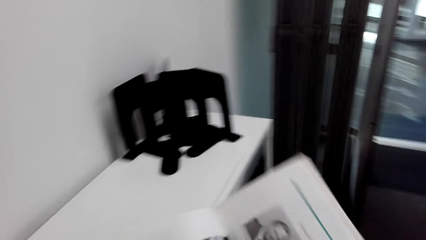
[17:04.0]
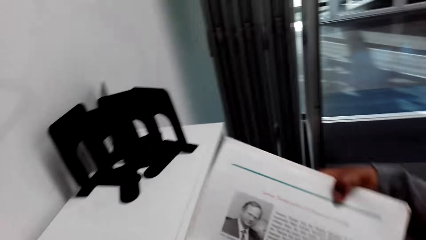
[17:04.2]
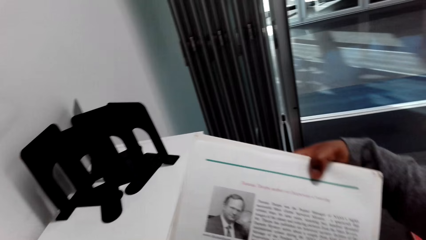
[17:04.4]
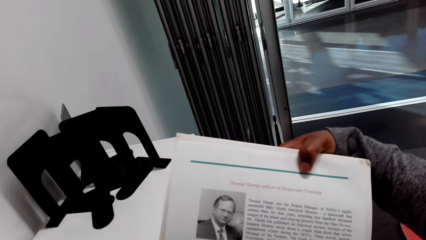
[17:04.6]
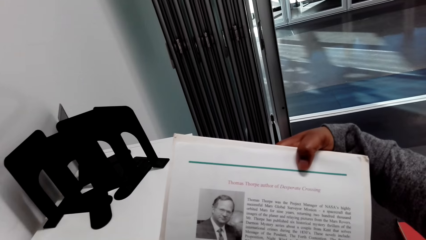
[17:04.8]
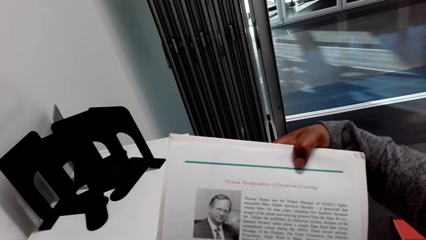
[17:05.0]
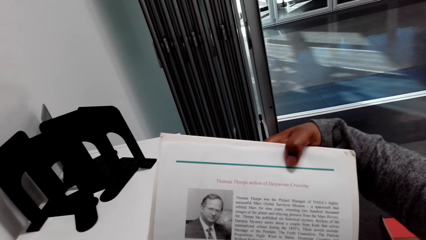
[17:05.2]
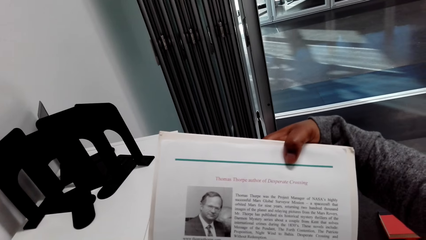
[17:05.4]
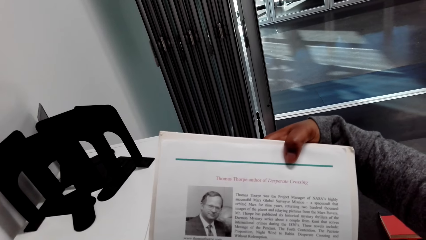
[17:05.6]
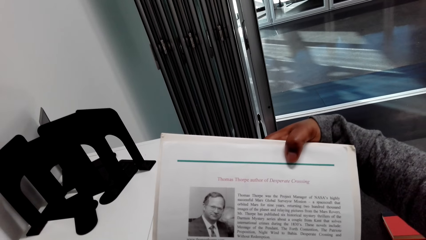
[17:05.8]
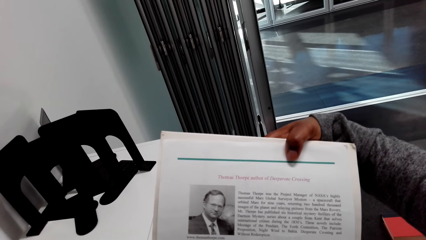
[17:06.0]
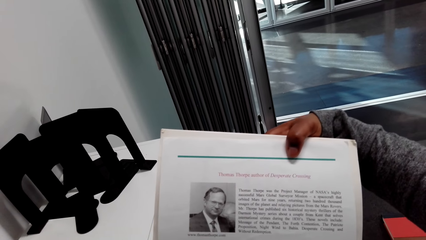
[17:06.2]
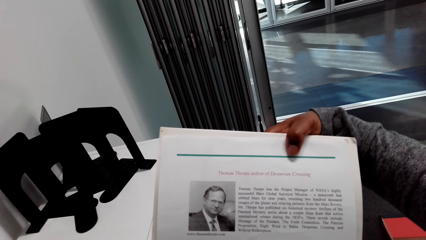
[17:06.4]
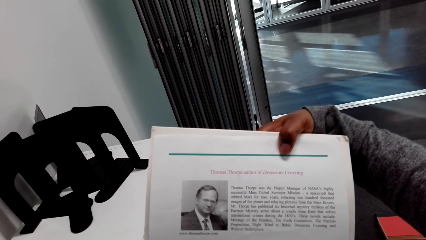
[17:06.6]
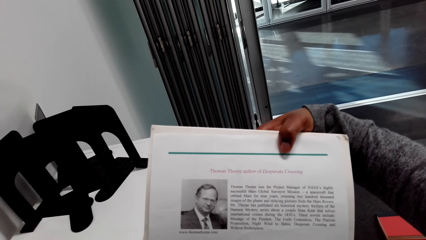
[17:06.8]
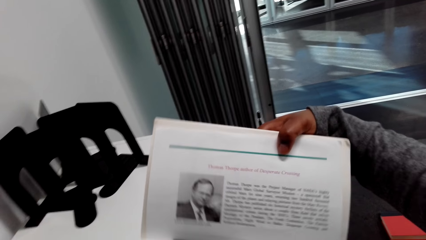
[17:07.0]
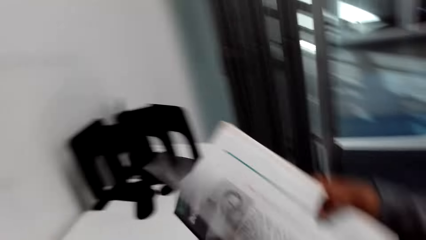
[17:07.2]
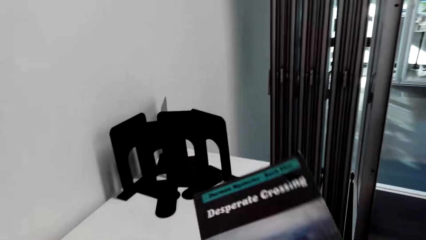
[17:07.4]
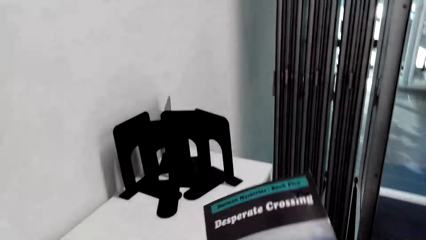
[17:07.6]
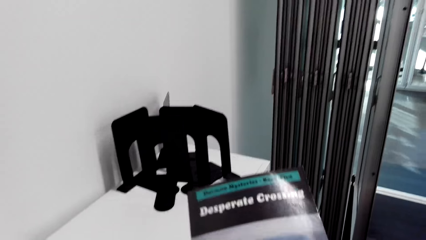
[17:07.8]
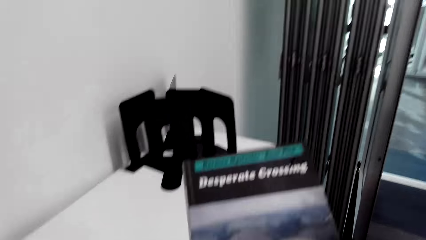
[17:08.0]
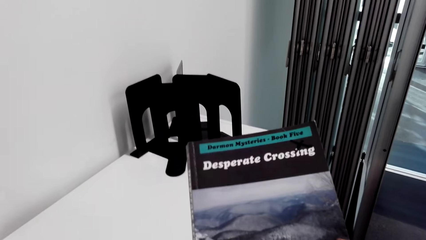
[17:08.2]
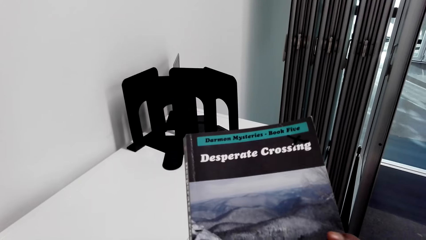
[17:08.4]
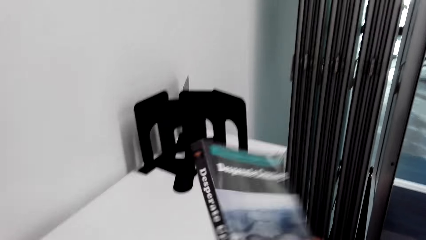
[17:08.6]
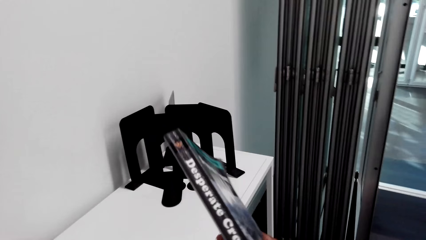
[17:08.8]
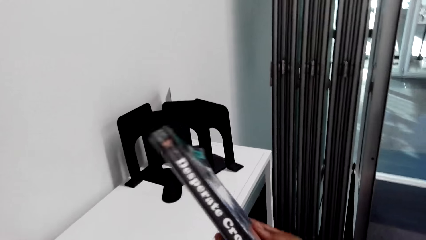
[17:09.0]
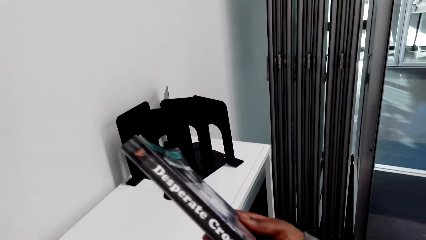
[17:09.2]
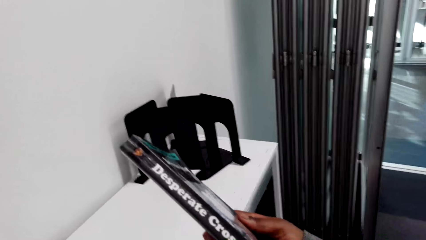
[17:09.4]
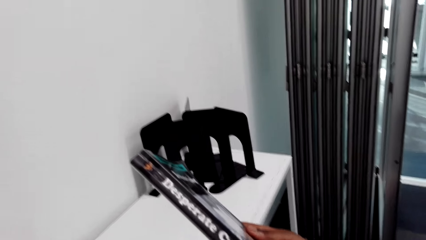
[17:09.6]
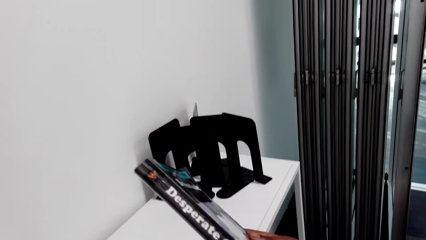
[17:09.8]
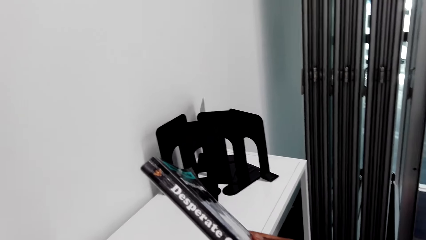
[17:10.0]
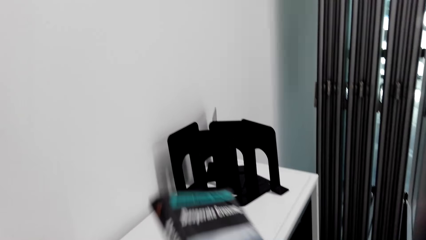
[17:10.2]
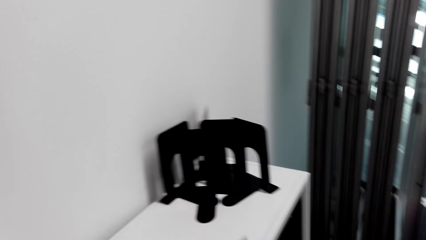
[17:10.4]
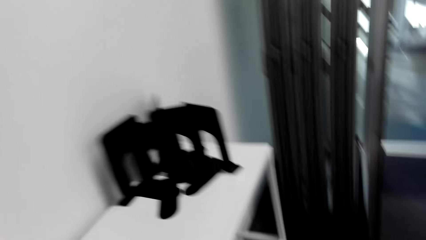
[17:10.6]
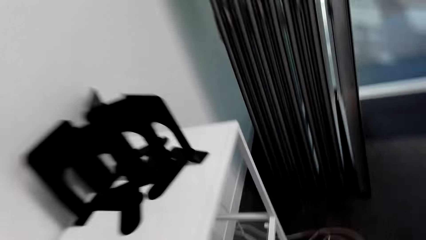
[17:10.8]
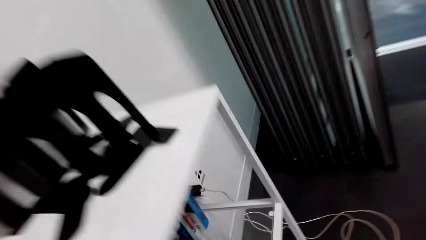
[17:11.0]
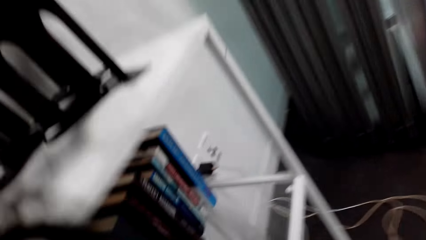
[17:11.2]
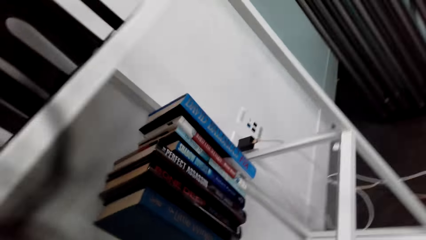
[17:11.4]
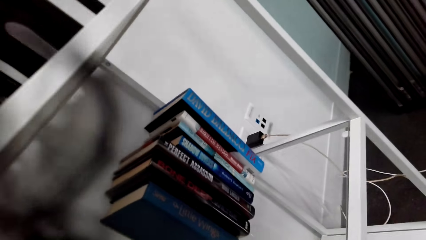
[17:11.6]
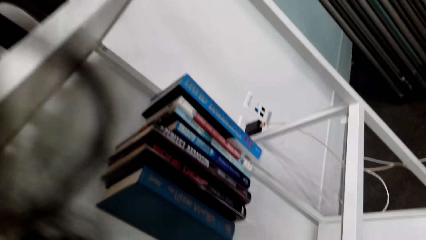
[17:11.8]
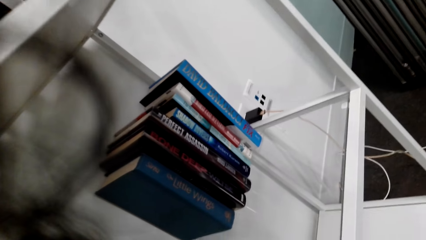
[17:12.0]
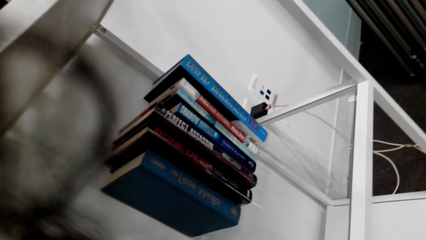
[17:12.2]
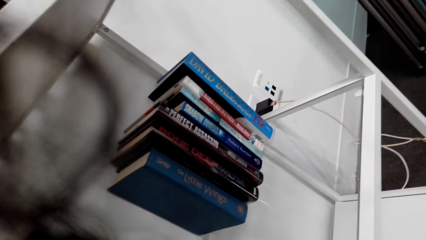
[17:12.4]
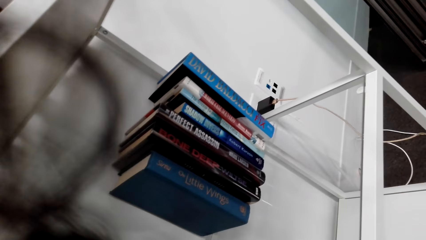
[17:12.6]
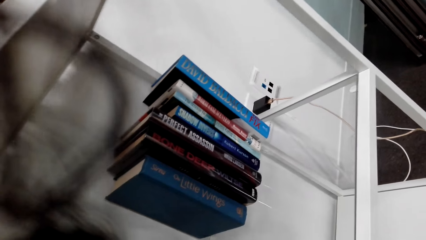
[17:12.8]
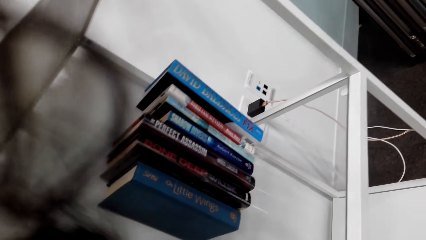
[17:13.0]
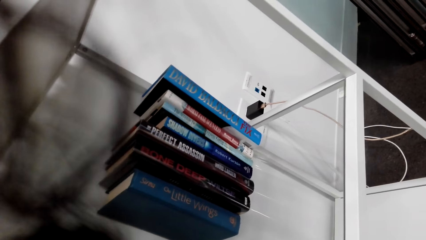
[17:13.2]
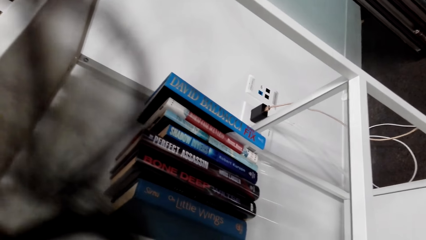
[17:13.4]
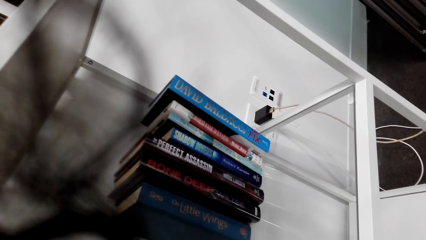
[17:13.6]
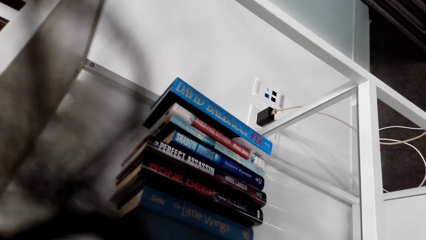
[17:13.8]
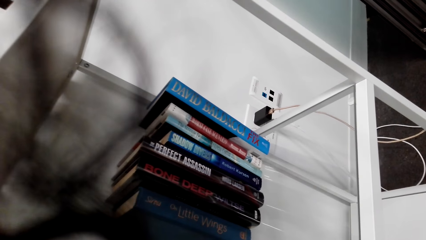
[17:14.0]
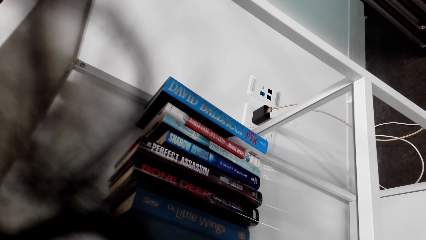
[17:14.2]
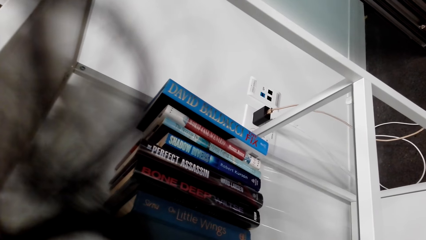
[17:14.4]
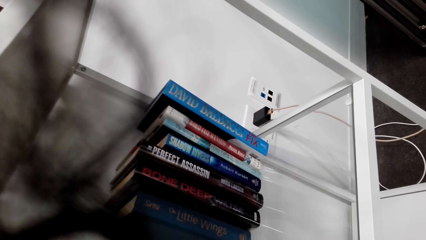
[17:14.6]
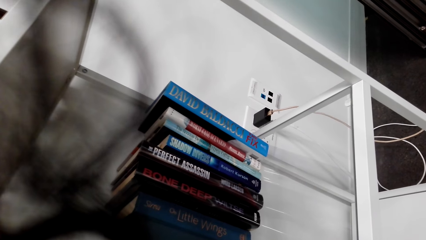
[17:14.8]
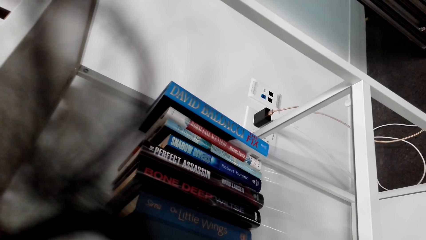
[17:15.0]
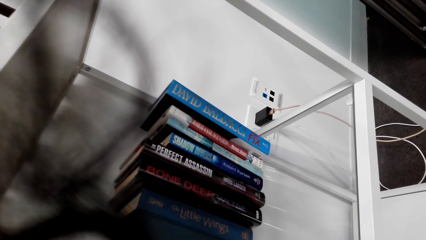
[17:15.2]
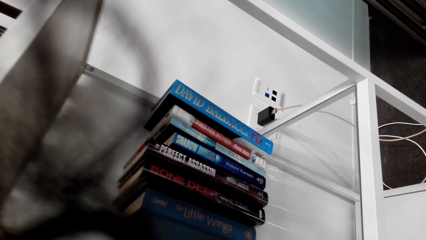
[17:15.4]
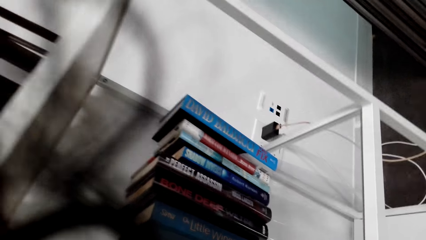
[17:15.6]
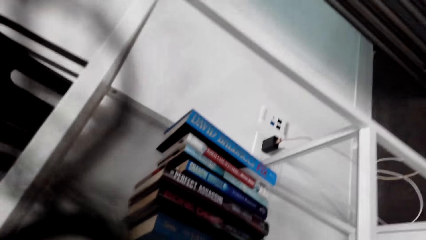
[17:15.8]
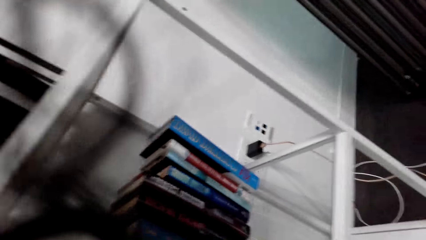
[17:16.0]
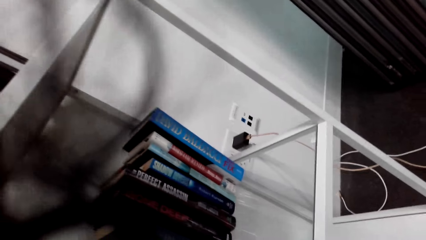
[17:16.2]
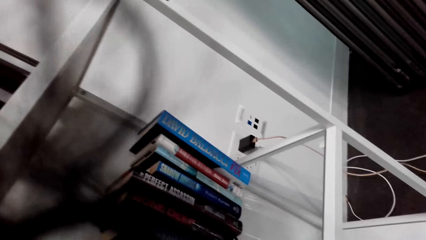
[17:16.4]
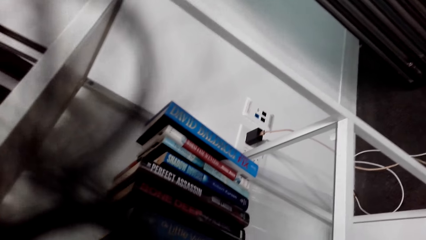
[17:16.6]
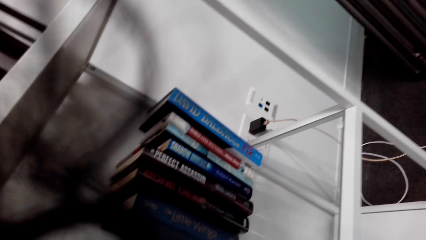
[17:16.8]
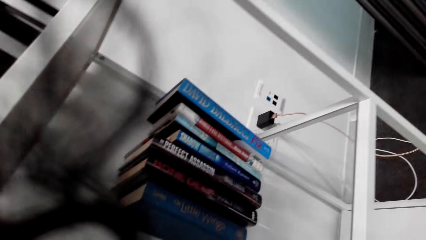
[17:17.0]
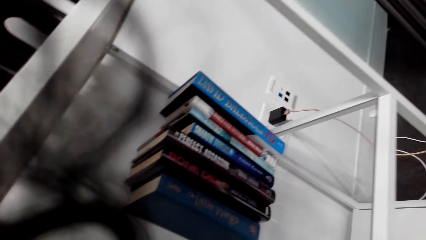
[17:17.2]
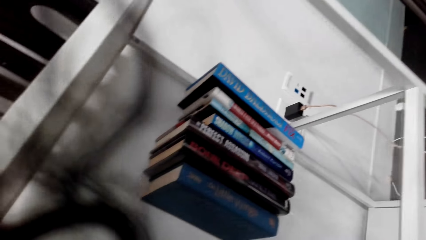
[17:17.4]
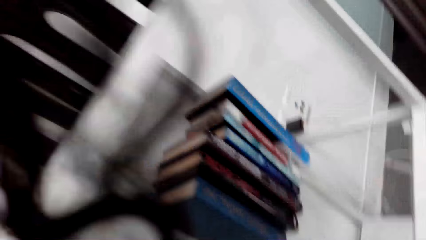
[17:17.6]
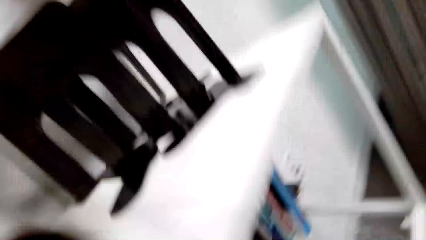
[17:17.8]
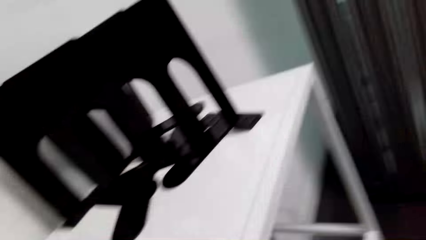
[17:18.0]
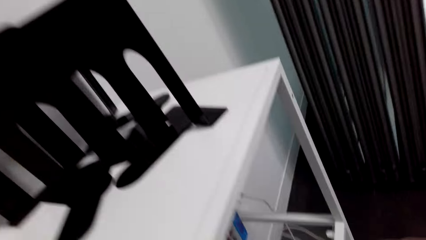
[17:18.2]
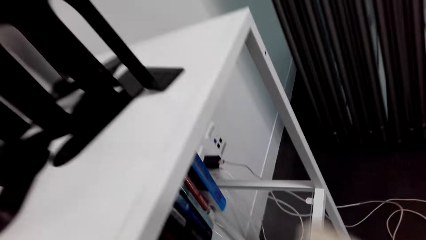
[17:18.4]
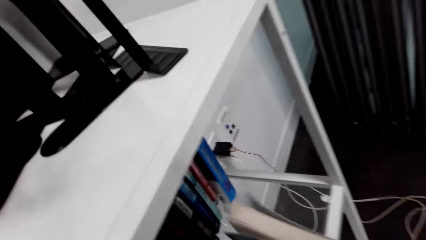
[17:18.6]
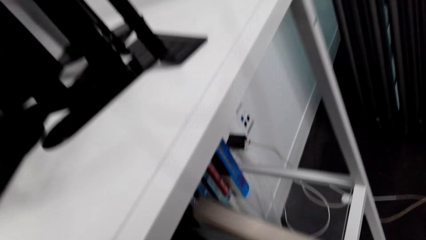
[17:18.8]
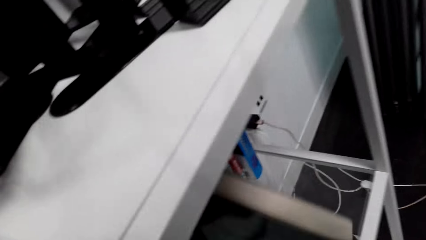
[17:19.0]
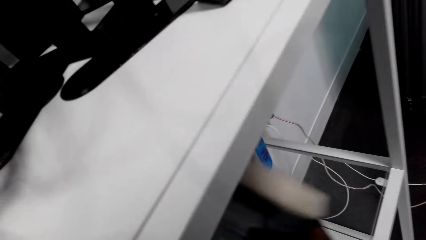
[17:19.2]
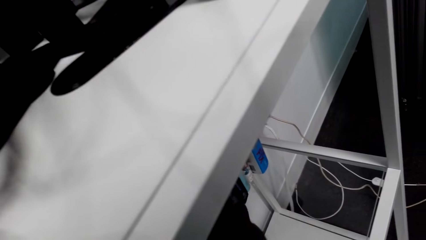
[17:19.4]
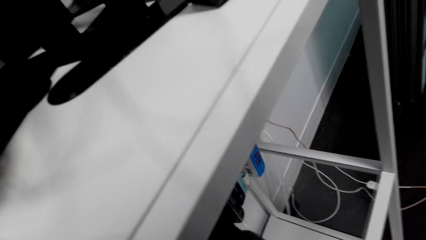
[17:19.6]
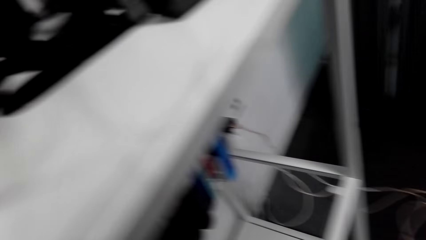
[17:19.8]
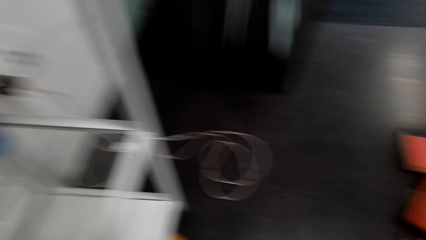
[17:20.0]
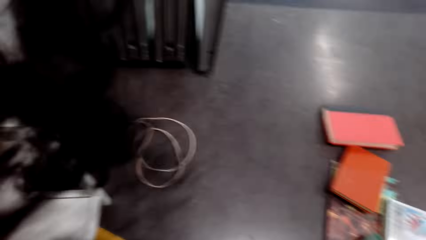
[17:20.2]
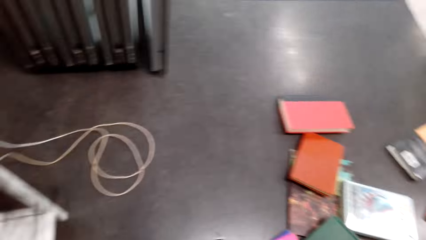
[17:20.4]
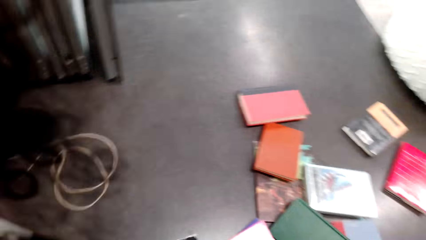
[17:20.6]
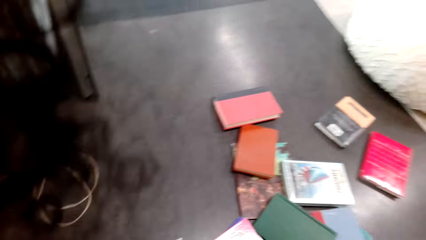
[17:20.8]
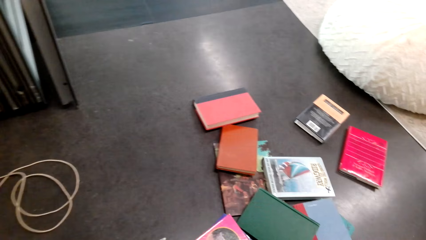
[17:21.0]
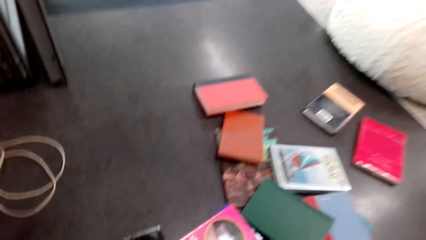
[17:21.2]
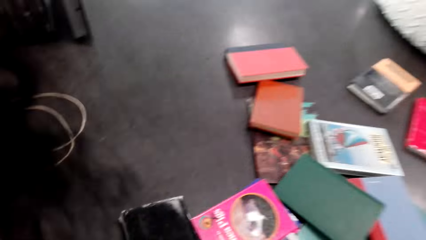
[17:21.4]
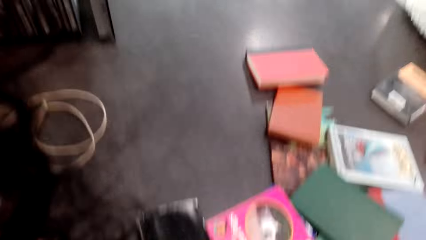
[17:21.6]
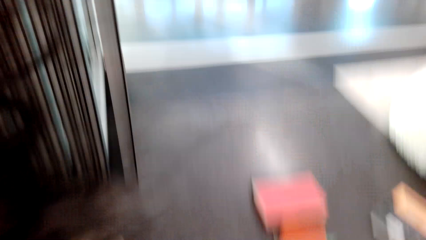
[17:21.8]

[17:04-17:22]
The camera wearer opens a page in the novel. They turn the novel. They look at a photo in the novel. They close the novel. They hold the book with both hands. They look on the novel. They turn the novel. They read the cover page of the novel. They turn the novel. They look around. They look in the cabinet. They look around. They arrange novels in the cabinet. They place the book on the shelf. They look around.
